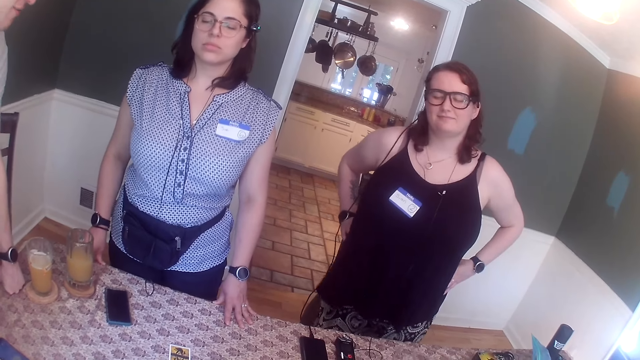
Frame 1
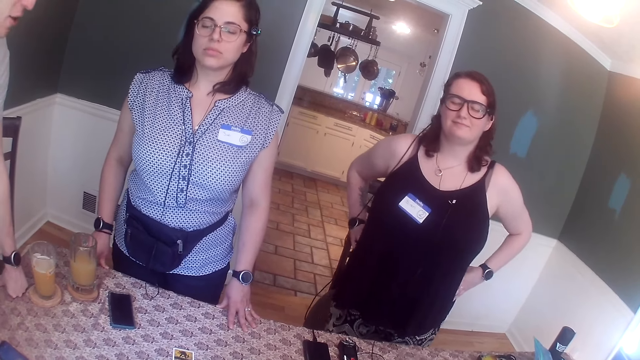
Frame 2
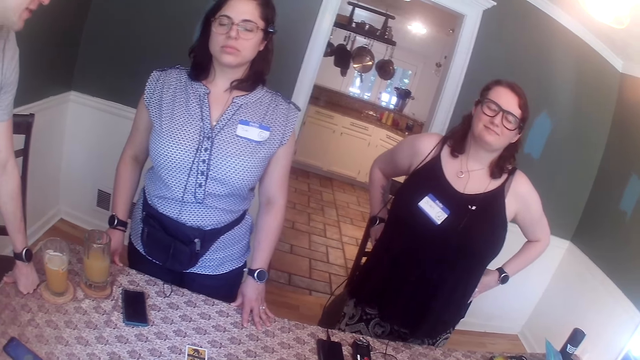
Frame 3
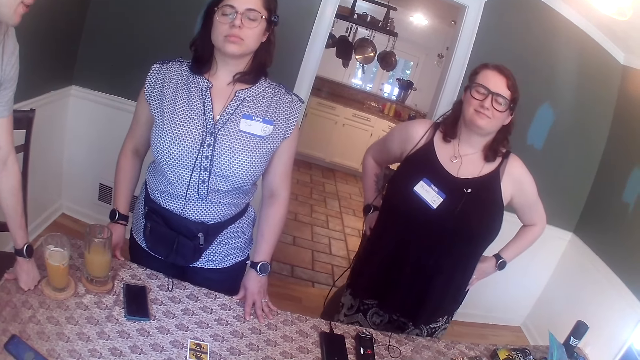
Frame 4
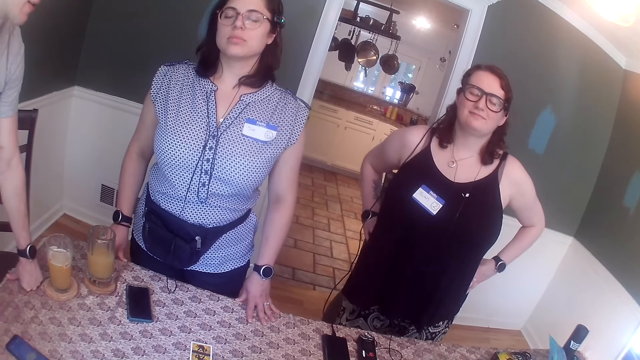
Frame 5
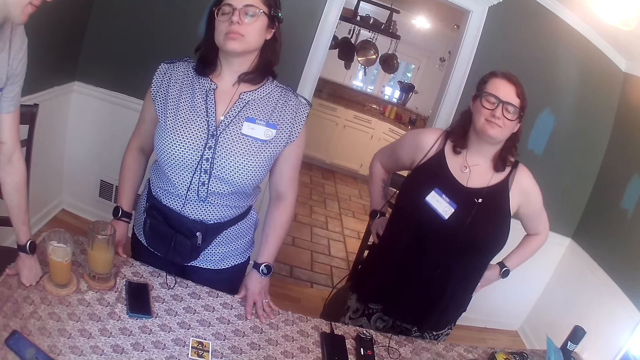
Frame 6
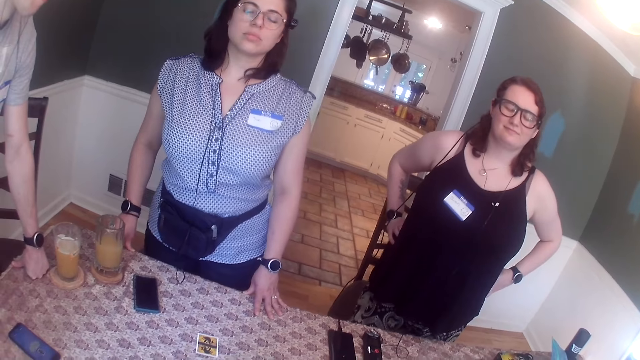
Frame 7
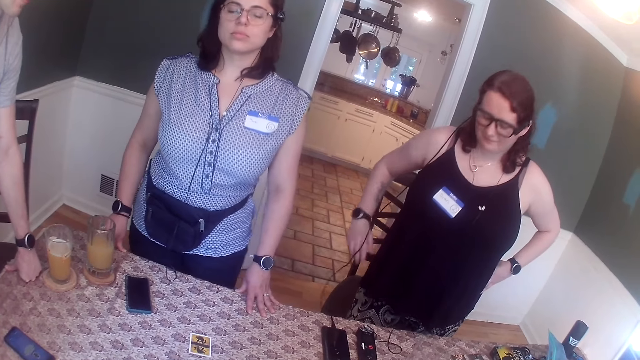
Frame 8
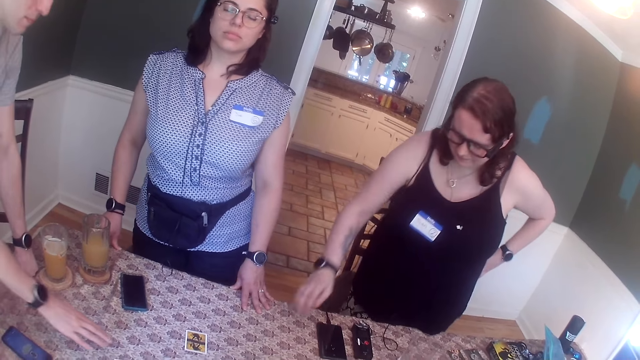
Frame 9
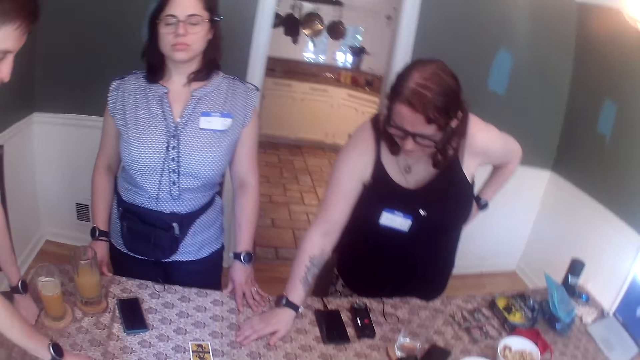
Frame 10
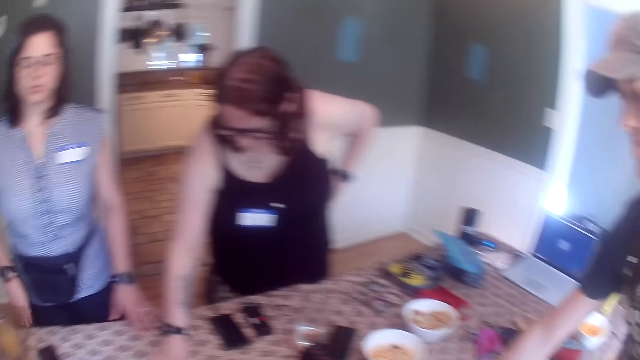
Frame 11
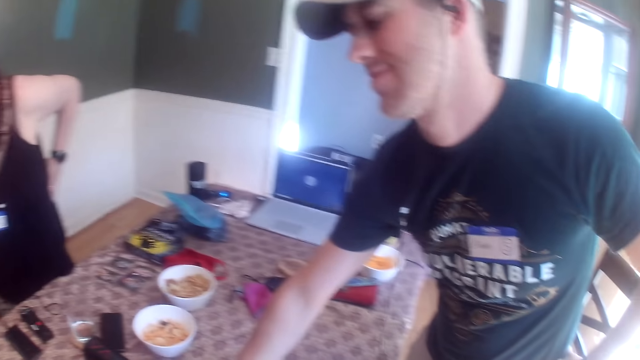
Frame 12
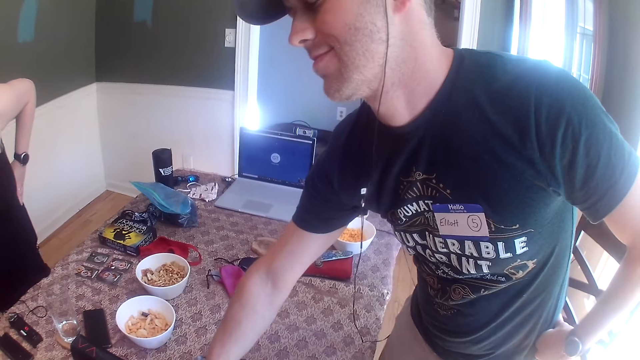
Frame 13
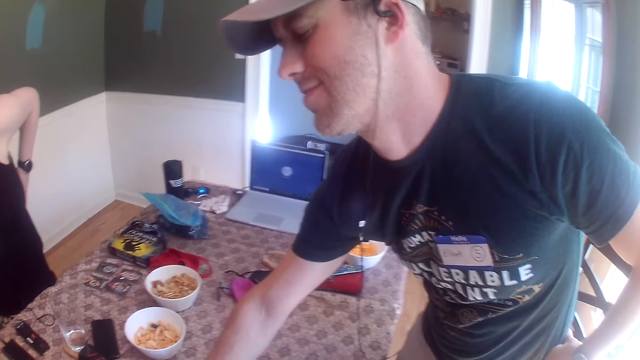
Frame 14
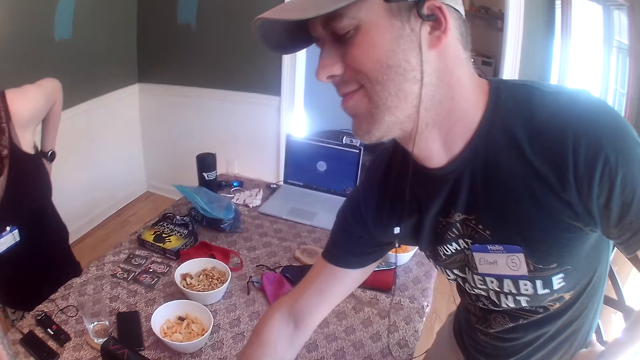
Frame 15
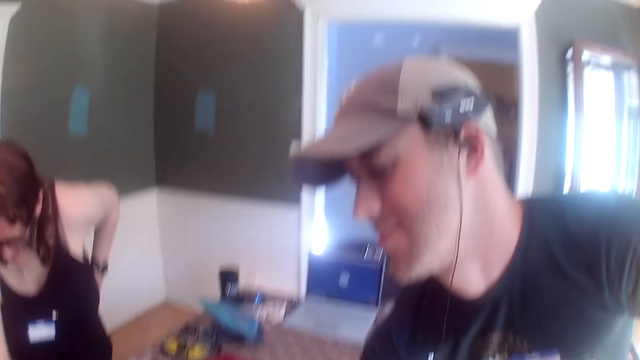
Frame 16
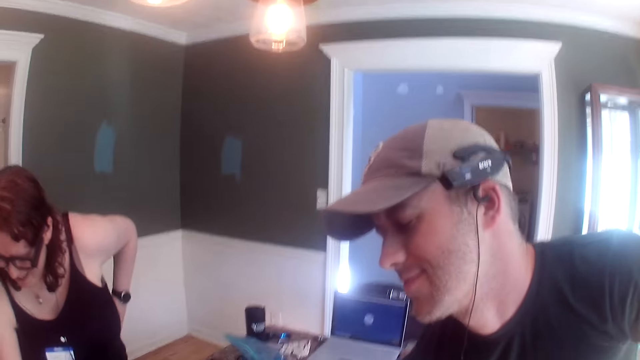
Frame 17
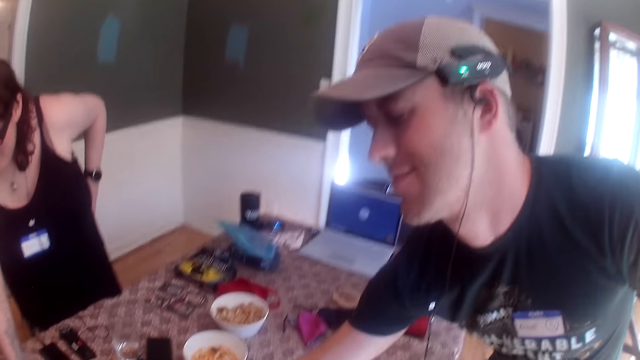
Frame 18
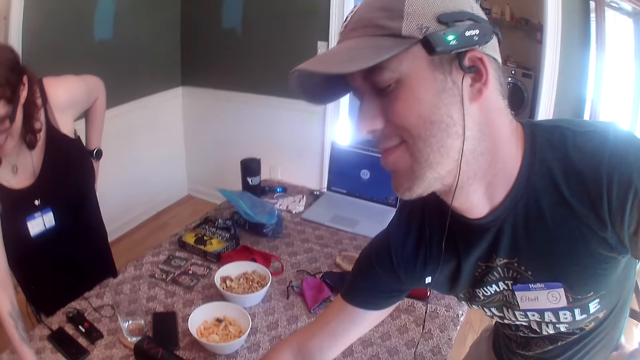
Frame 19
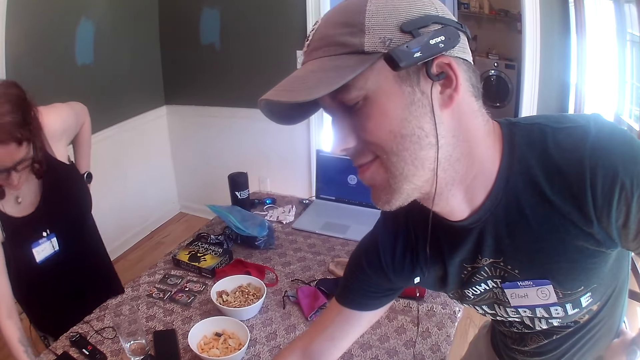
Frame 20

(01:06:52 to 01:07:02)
A man picks up a card. A man touches the table with his right hand. A woman touches the table with her right hand. A lady picks up a card. Another man picks up a card.

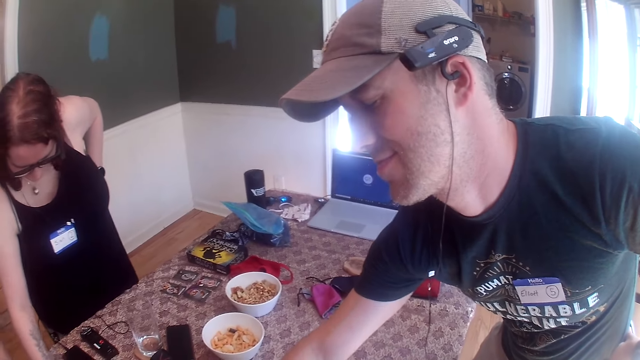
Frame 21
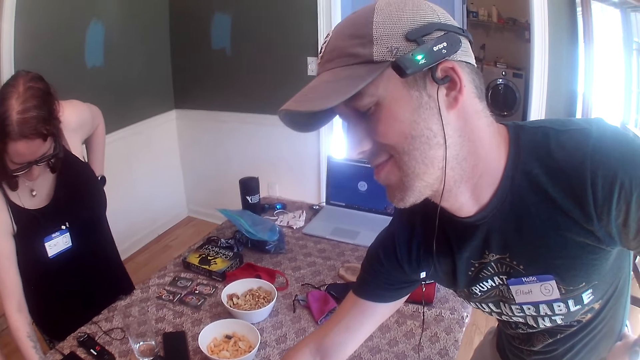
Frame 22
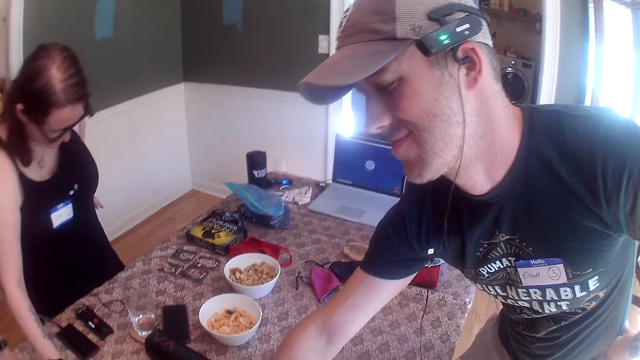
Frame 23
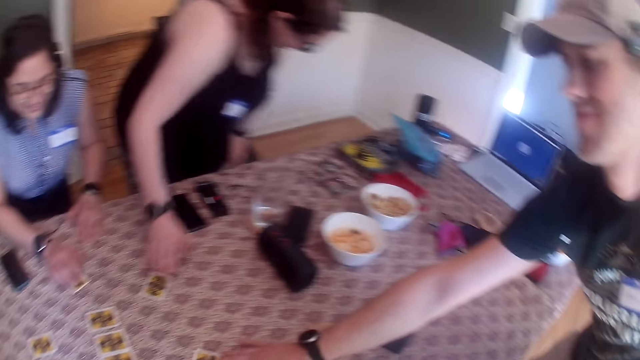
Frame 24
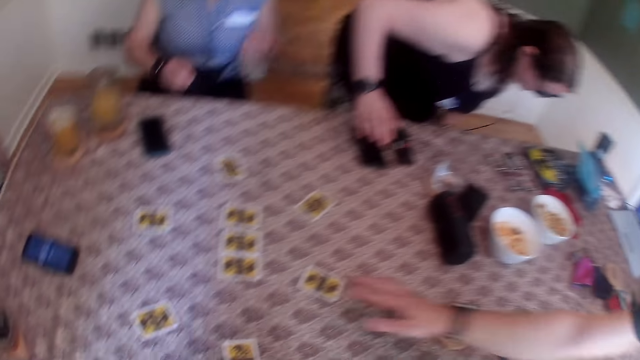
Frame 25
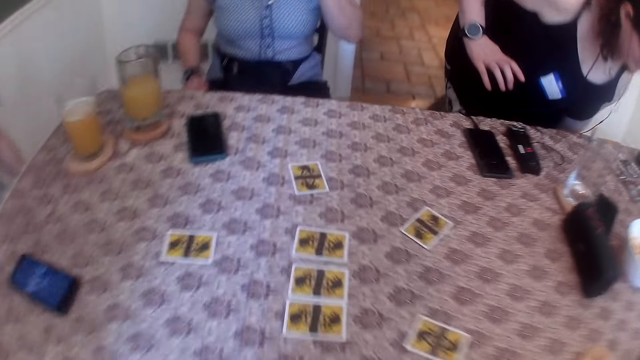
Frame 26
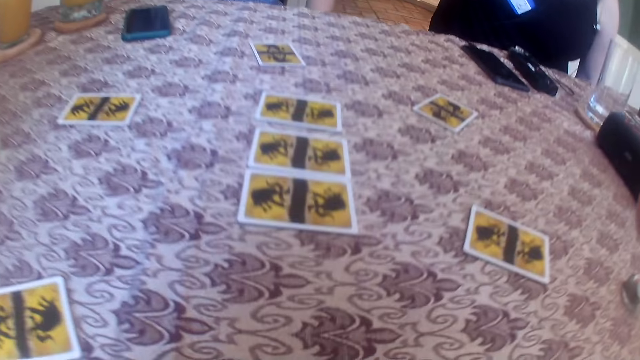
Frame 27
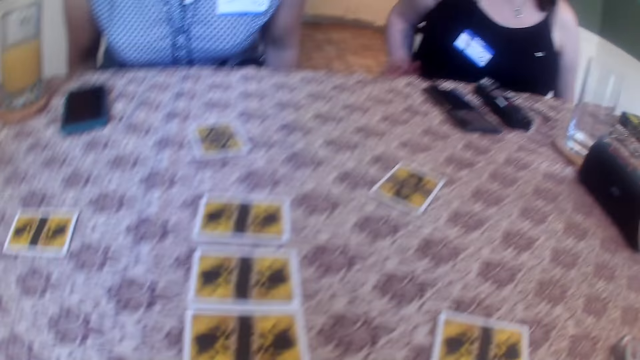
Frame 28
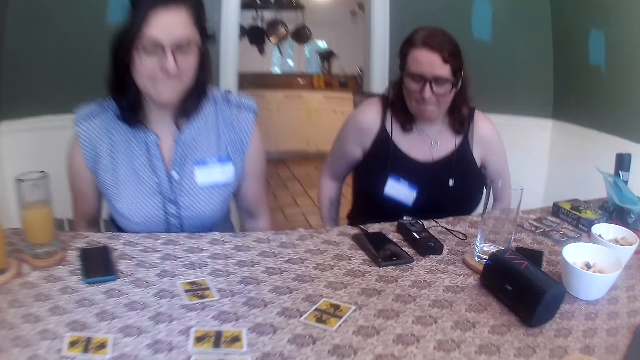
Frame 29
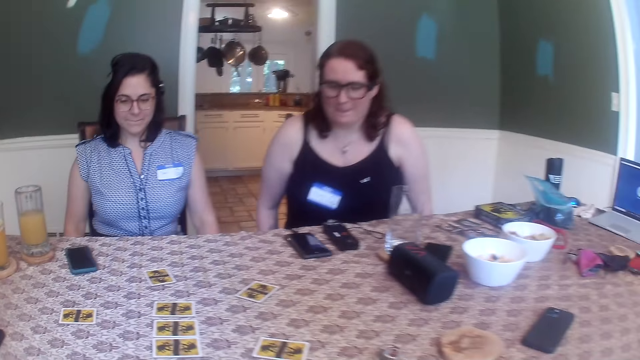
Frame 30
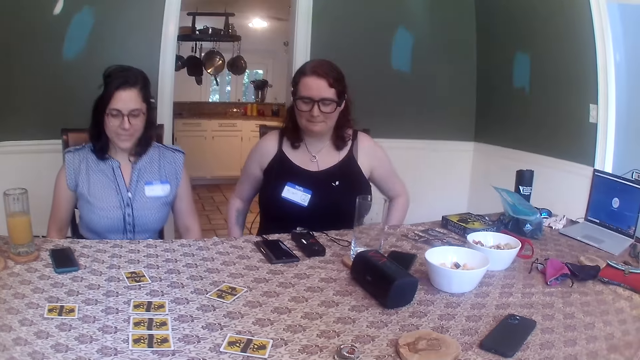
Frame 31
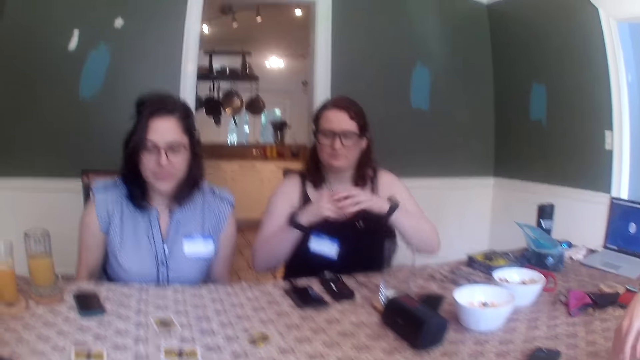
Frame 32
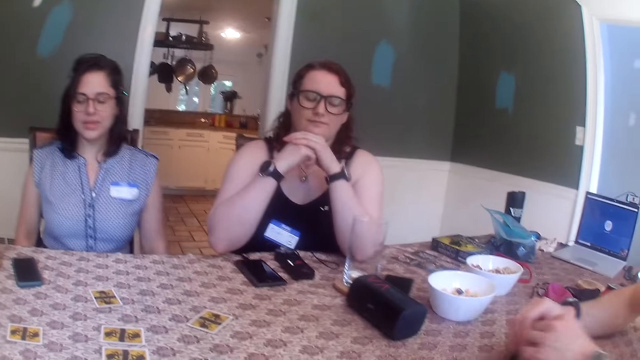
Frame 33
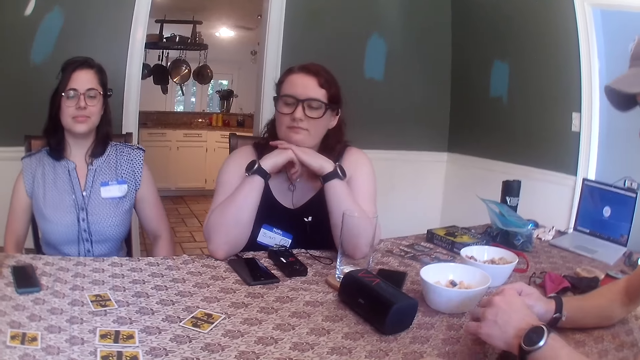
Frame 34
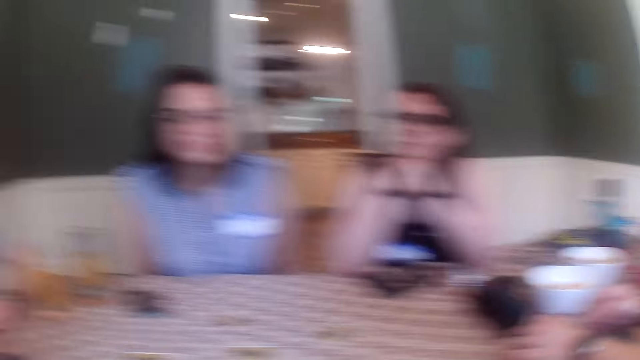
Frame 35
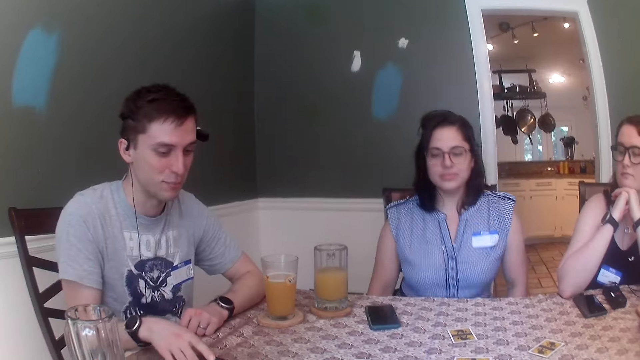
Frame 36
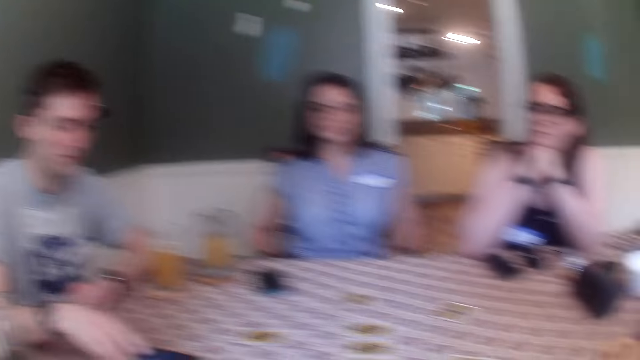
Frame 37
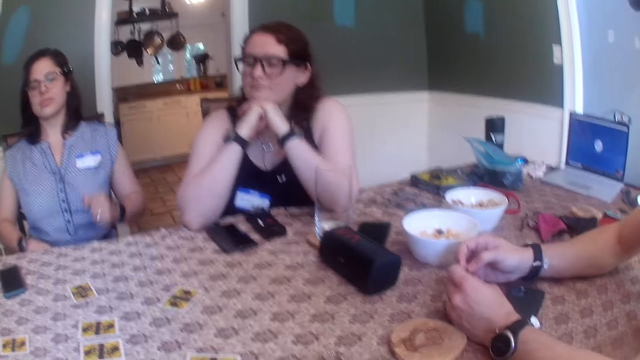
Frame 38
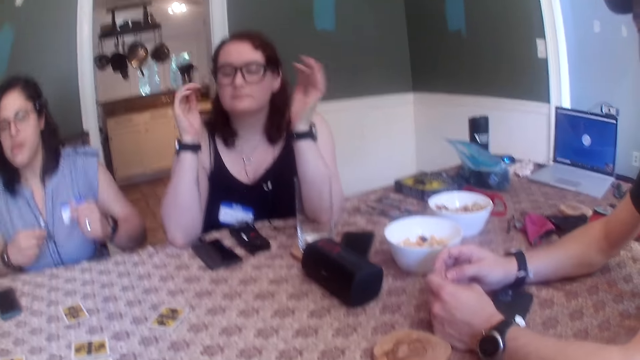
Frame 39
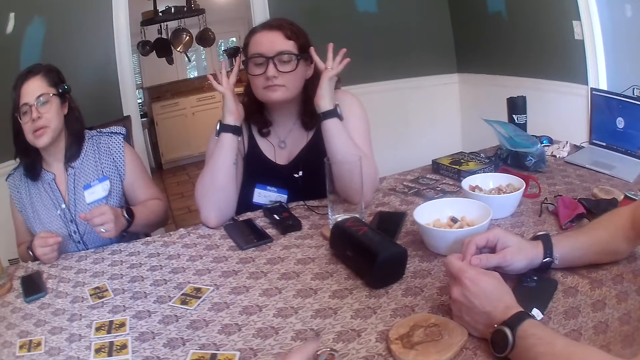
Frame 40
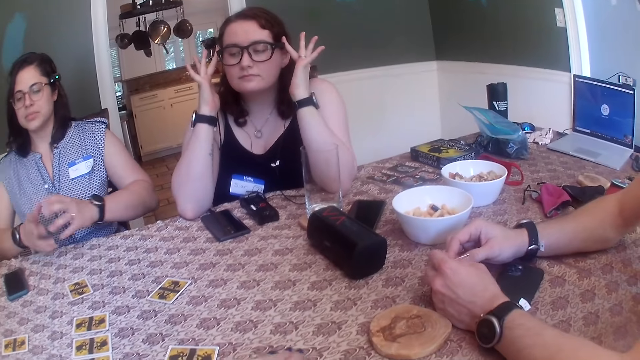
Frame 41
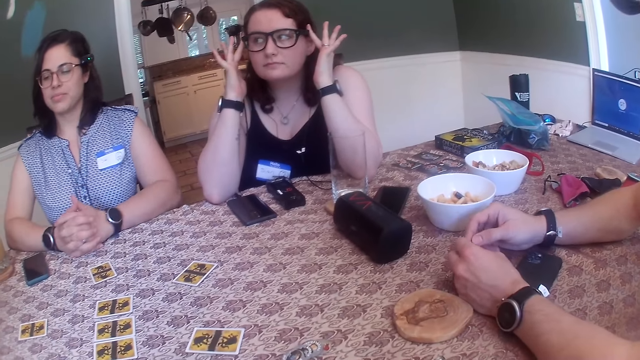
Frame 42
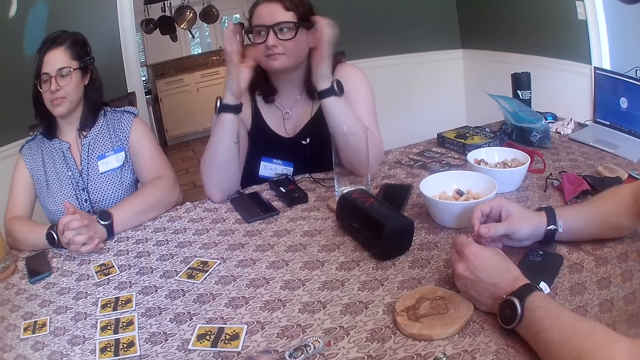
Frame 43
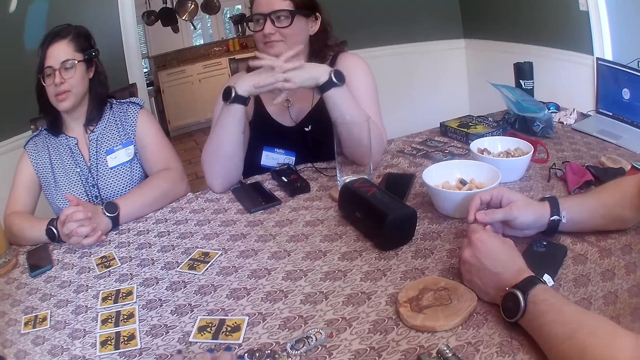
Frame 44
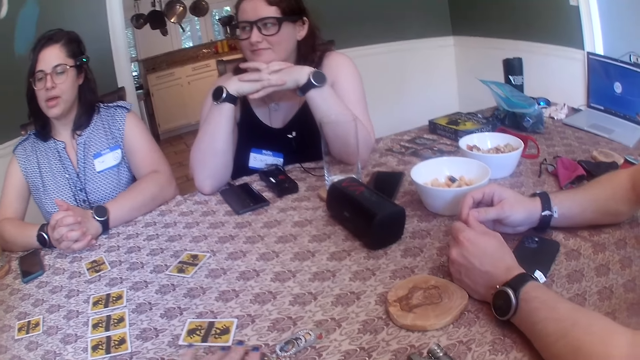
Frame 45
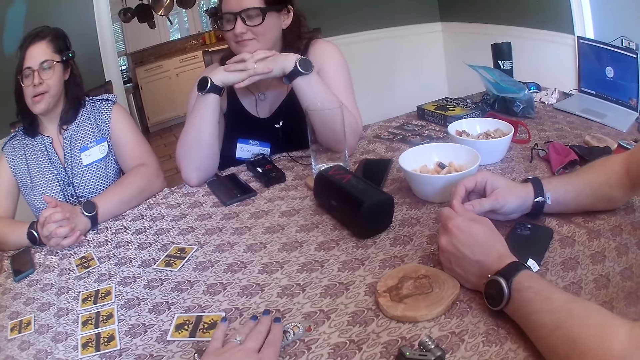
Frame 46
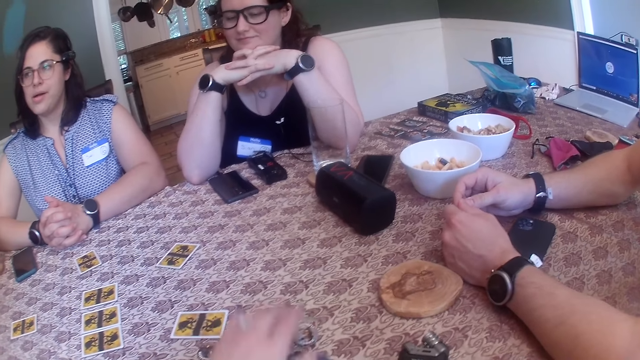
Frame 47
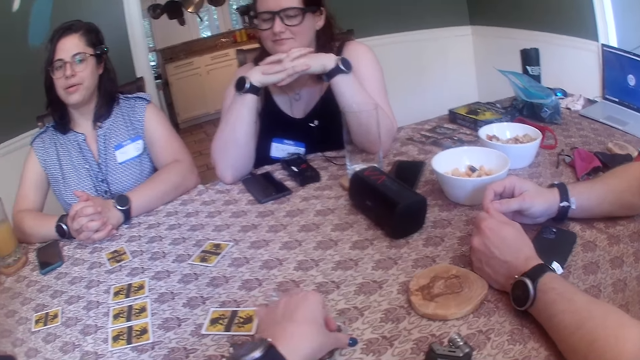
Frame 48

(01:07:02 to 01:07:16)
A man shifts the card on the table with his right hand. A woman shifts the card on the table with her right hand. A lady sits. Another lady sits. A man sits. Another man sits. The camera wearer sits. Another woman adjusts a chair with both hands. The first woman adjusts a chair with both hands. The second woman puts her hands together. The first man puts his hands on the table. The other man converses. A man moves the phone on the table with his right hand. The first lady puts her hands on the table. The second woman adjusts her glasses with both hands. The first man plays with the tokens. The camera wearer picks up the tokens. She shifts the card token on the table with her left hand.
